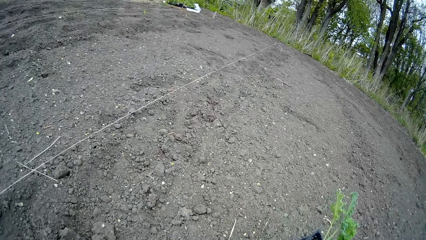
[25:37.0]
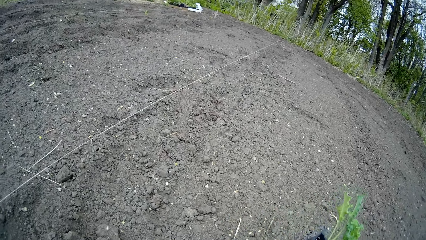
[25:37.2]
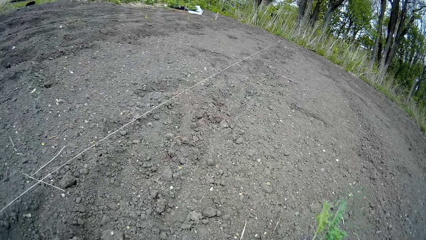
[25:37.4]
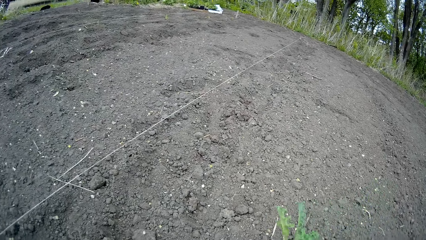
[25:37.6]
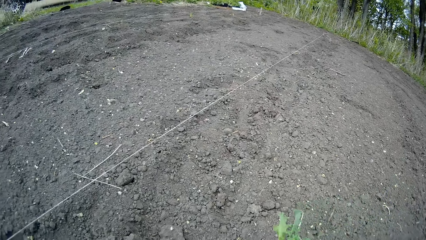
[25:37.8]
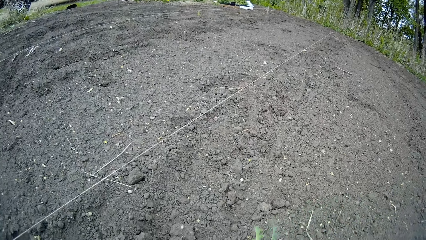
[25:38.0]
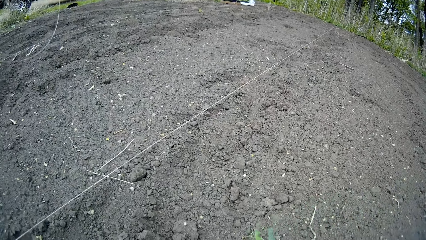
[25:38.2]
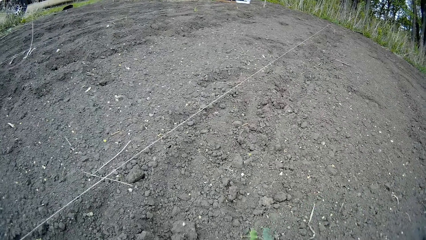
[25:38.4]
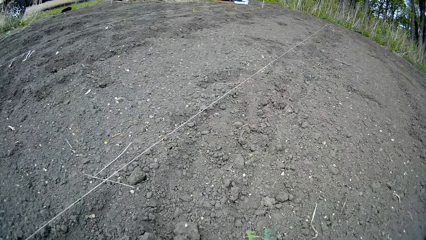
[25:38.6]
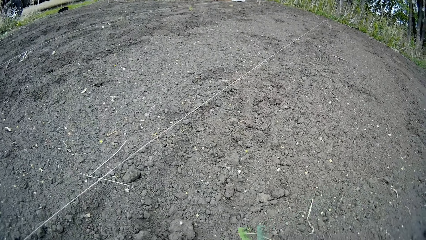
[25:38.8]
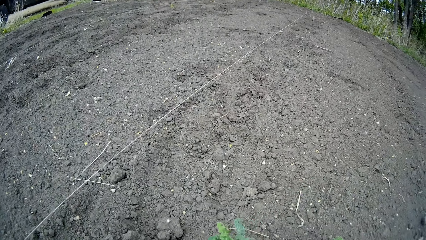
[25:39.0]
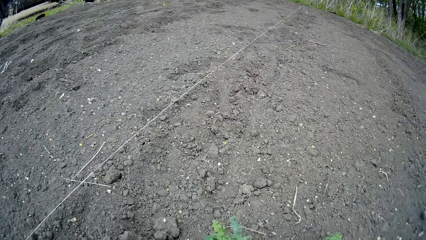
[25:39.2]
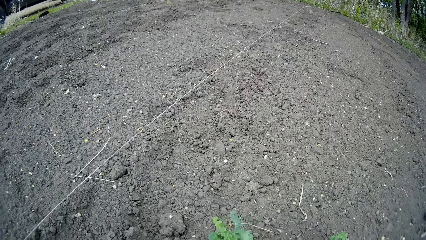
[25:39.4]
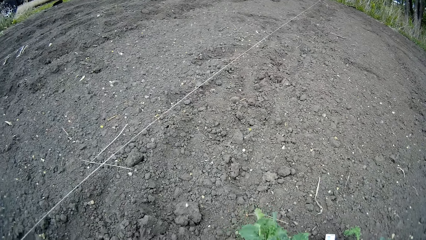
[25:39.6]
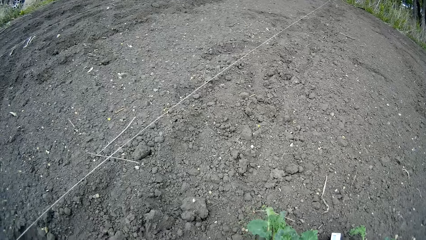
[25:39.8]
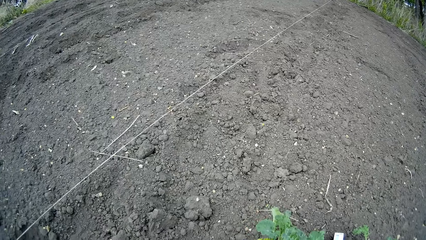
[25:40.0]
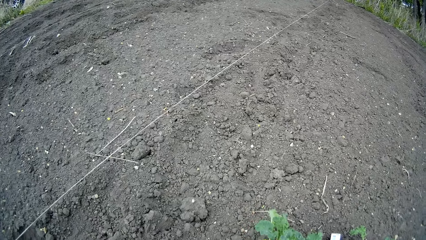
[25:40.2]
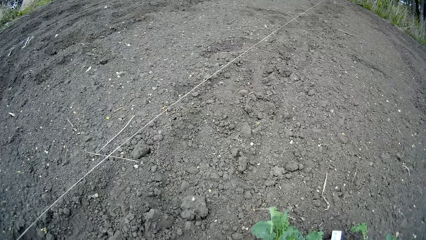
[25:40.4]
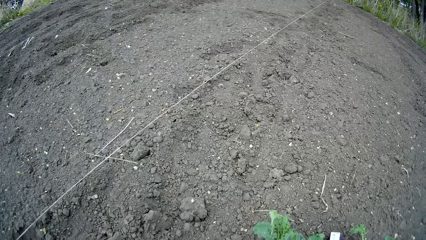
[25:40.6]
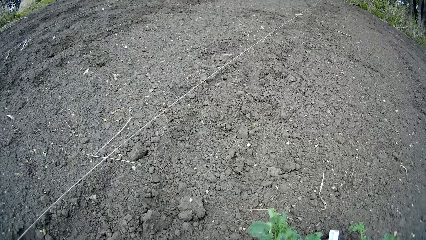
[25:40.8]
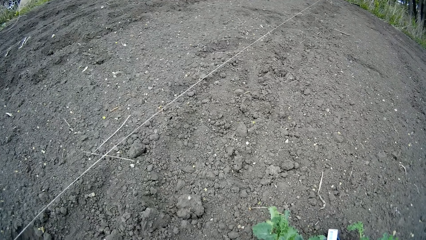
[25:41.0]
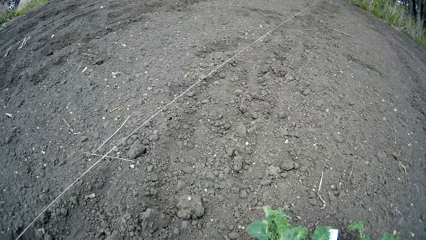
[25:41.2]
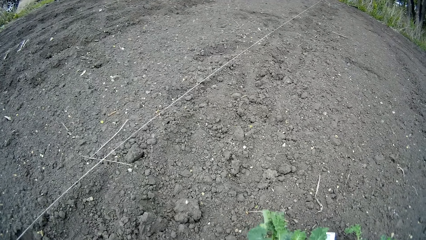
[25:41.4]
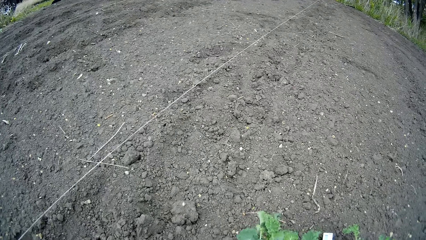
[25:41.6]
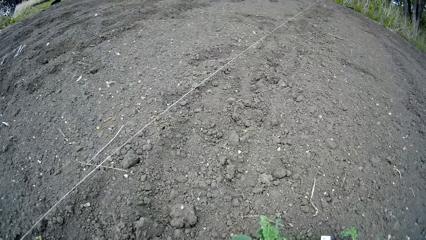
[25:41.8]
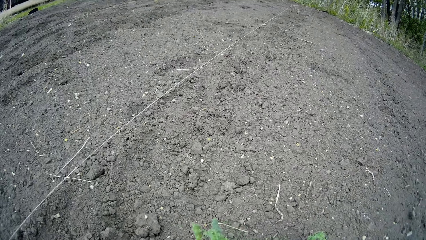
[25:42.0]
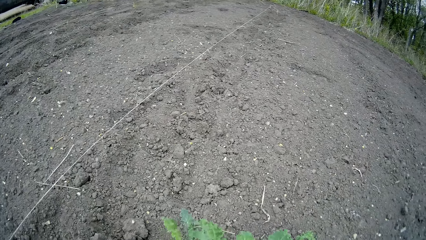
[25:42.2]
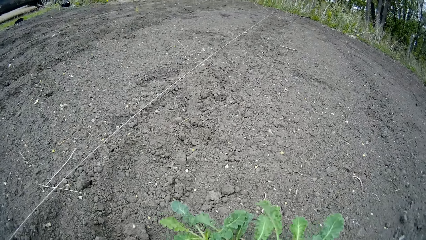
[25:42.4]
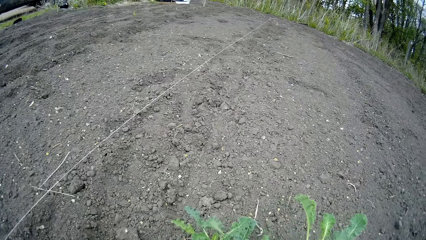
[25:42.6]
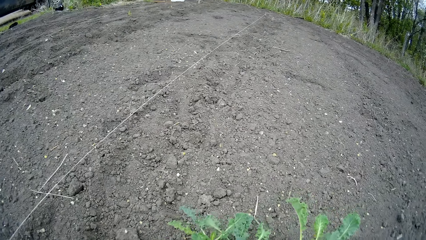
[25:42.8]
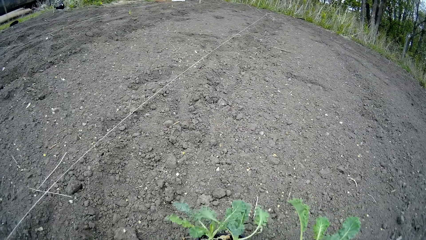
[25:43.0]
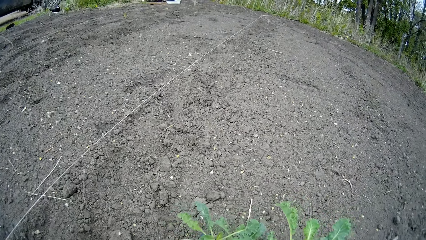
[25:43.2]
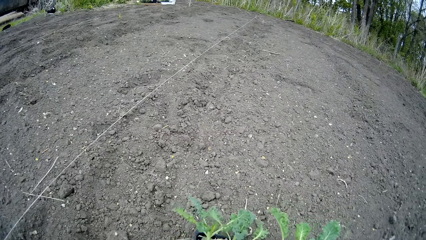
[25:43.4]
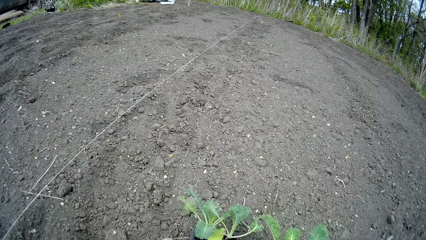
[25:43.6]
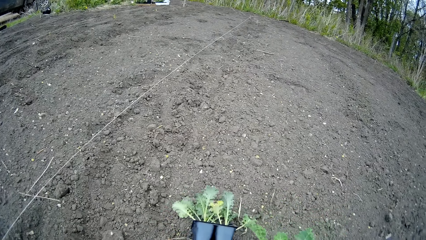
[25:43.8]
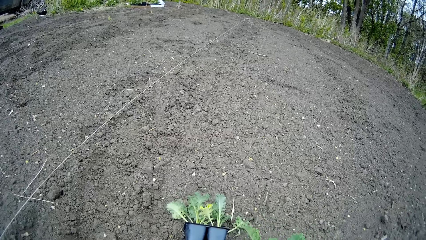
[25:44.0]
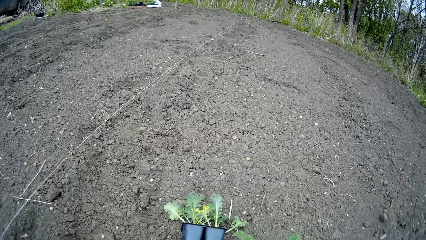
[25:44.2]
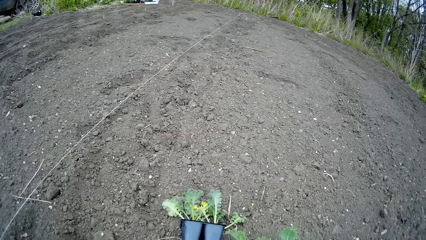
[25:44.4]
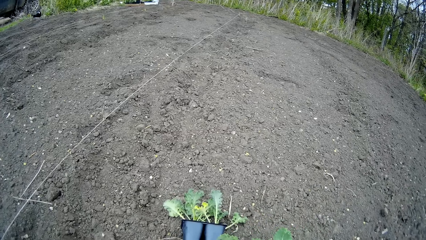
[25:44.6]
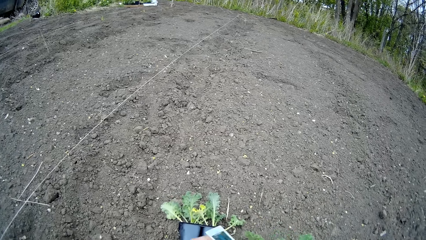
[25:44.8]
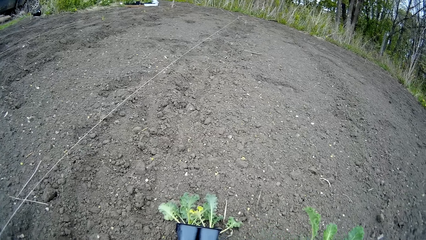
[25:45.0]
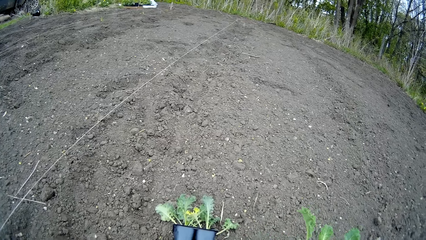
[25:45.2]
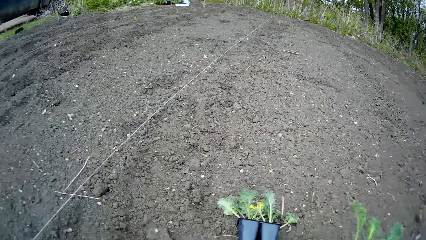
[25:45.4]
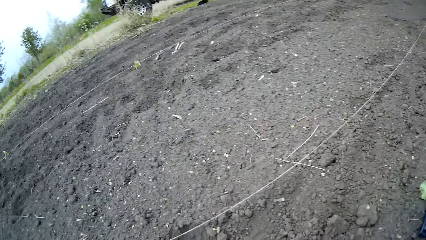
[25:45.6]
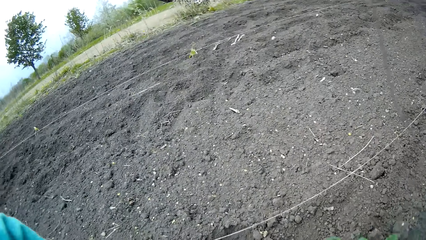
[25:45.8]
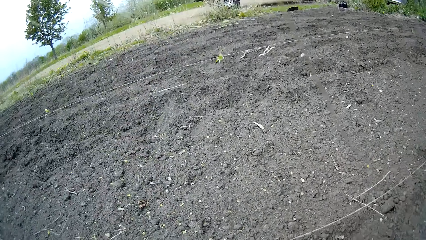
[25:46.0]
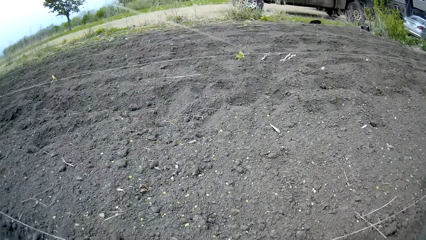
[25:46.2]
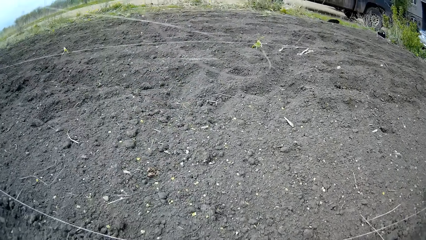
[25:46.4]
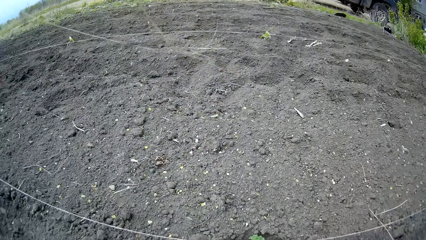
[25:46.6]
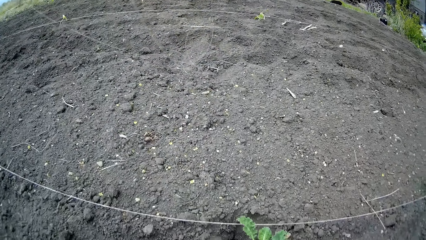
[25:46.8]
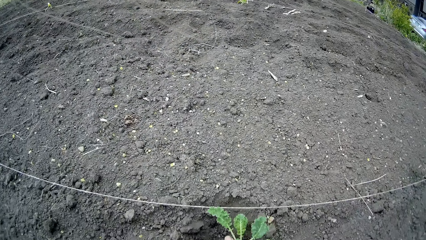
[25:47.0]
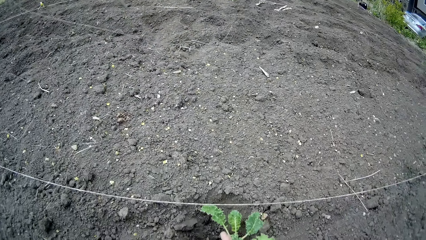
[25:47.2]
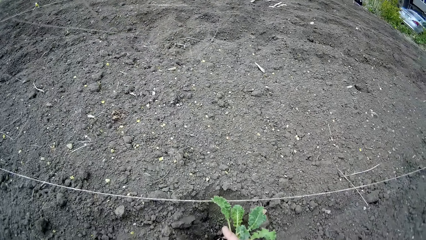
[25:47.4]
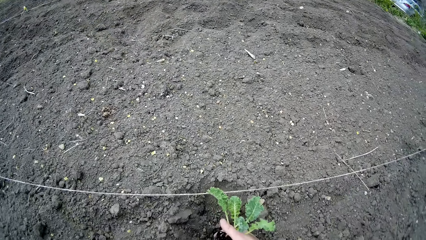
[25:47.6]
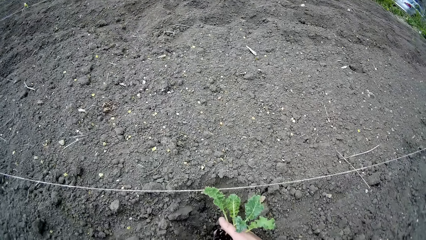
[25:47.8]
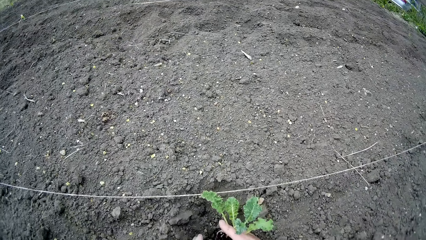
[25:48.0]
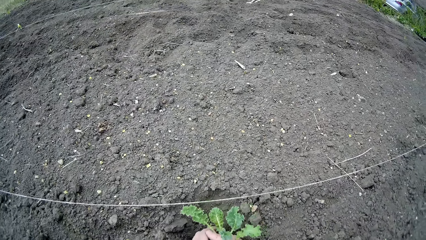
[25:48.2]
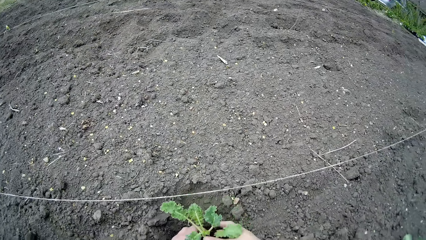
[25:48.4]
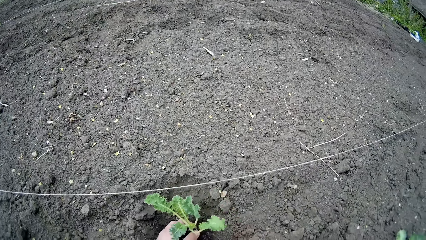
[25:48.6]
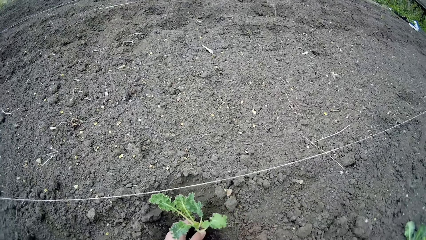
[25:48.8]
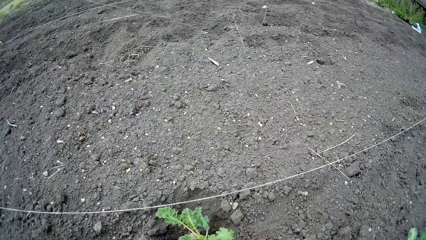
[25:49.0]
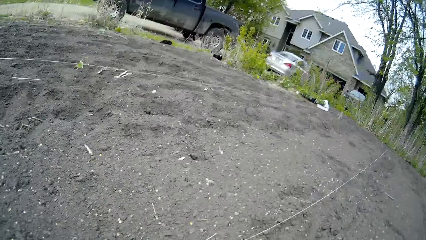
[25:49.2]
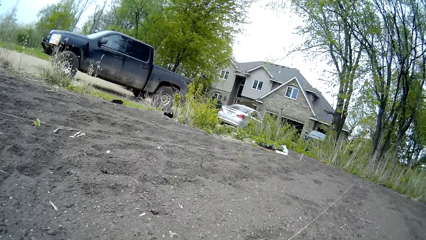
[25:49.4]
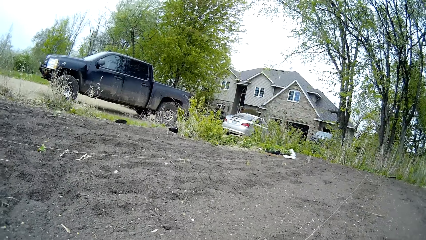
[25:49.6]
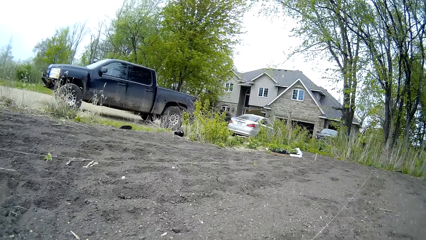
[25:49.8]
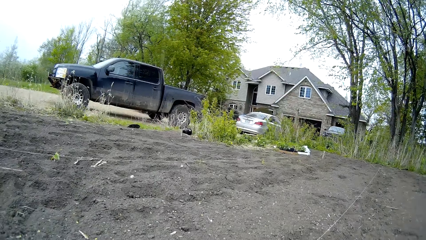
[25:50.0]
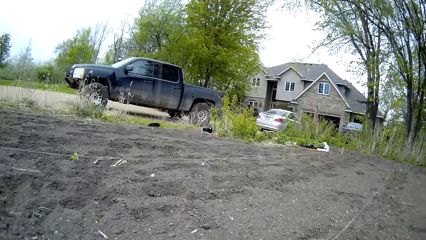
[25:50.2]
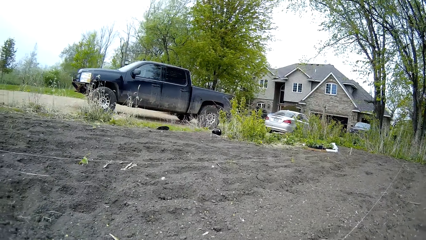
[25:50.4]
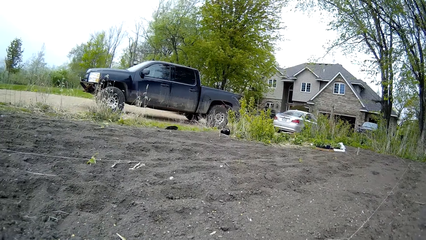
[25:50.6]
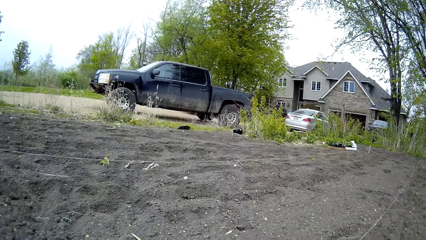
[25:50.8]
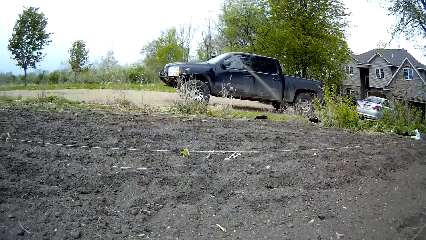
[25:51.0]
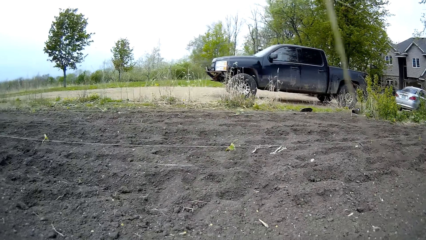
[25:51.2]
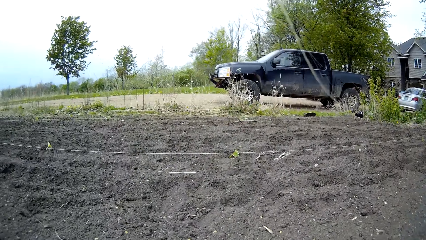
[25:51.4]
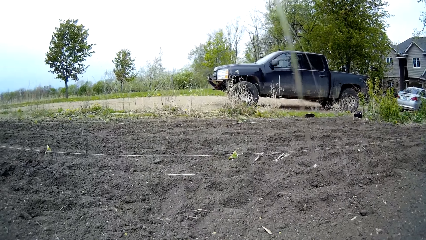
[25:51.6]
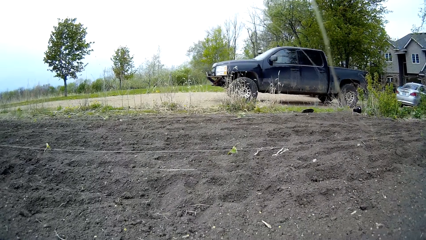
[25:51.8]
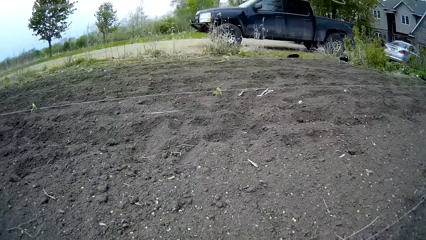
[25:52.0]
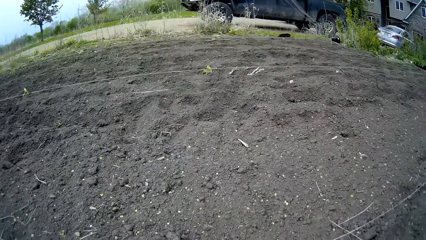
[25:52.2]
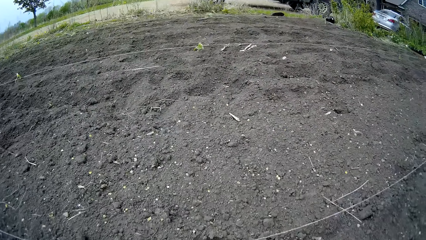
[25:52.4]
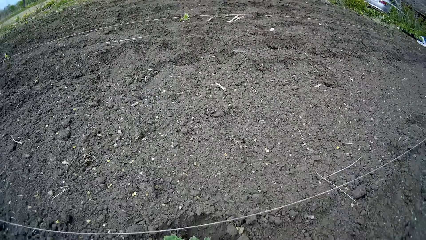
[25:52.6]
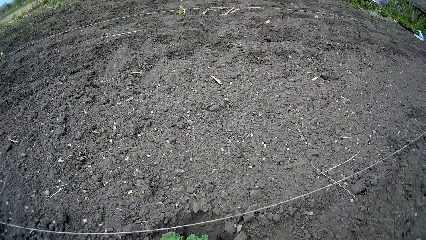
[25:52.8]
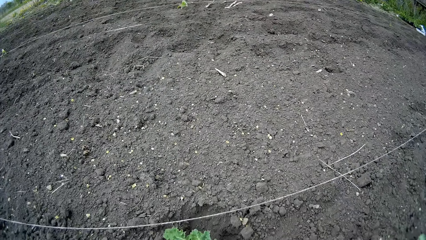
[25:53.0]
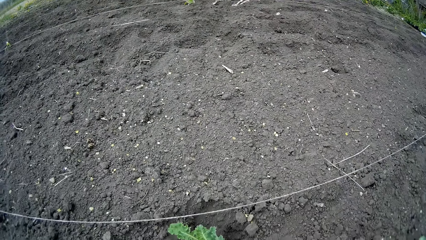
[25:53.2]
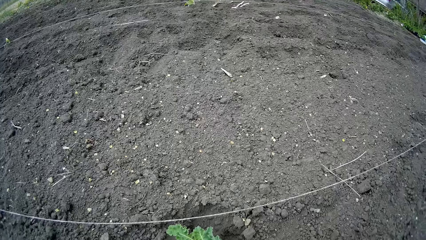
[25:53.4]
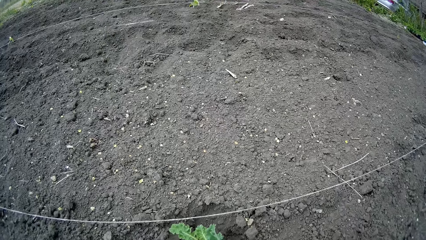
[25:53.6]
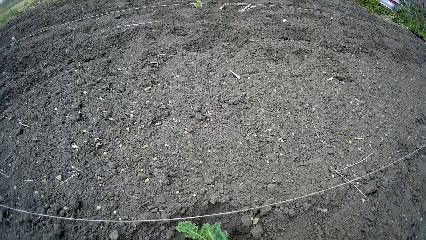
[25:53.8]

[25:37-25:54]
The camera wearer looks around. She holds a plant on the farmland with her right hand. She plants kale. She holds the plant on the farmland with her right hand again. She looks around.
